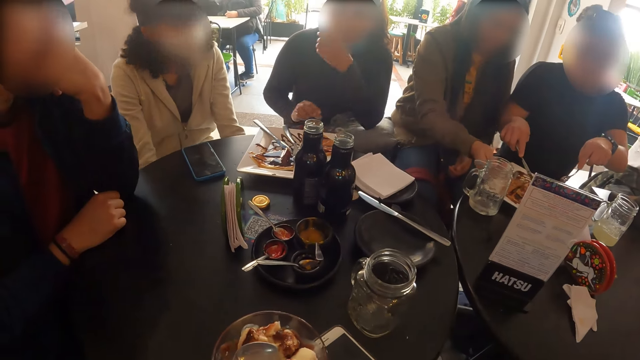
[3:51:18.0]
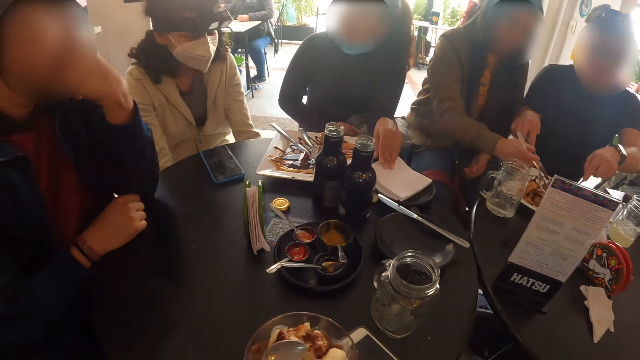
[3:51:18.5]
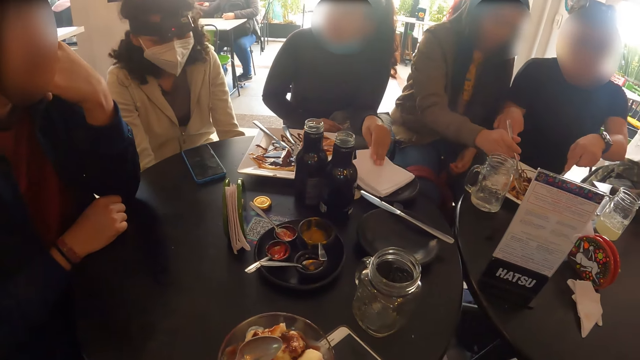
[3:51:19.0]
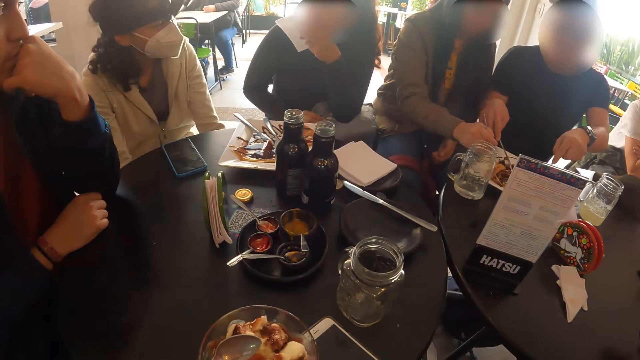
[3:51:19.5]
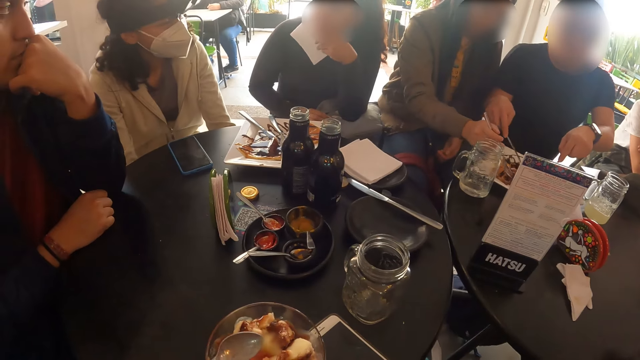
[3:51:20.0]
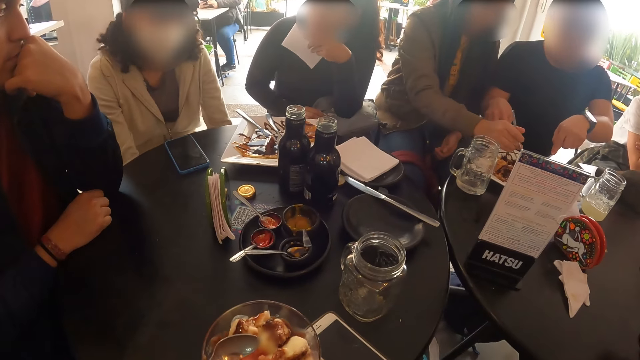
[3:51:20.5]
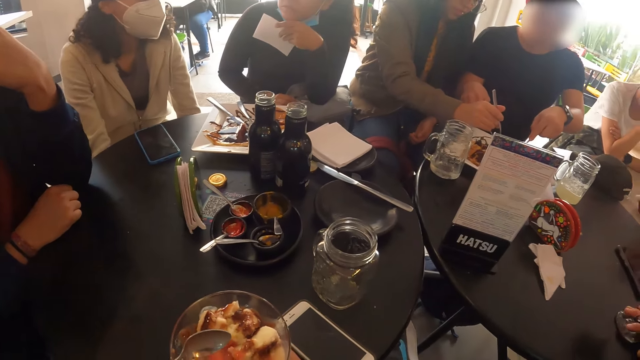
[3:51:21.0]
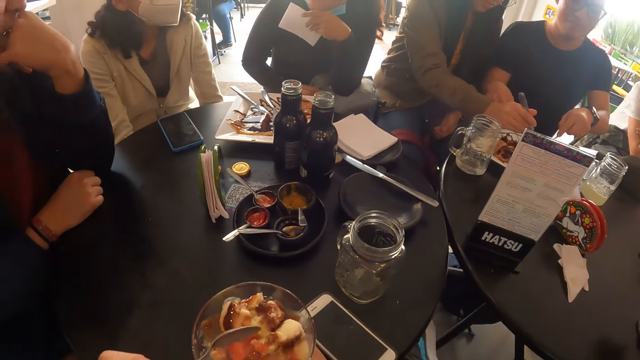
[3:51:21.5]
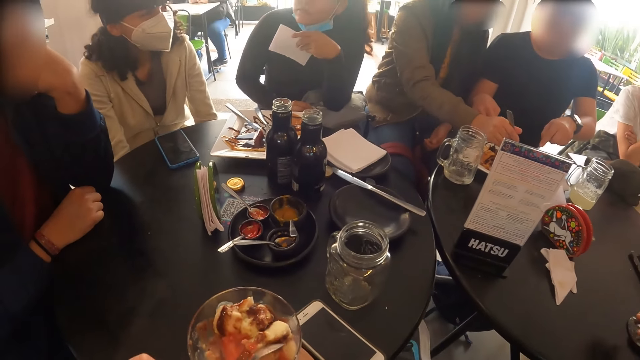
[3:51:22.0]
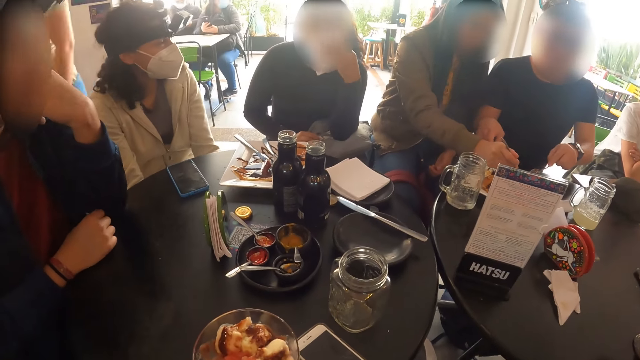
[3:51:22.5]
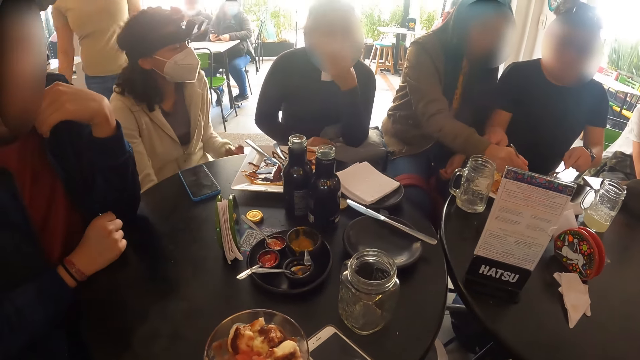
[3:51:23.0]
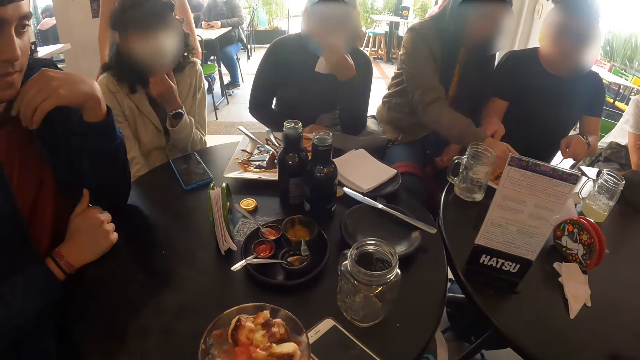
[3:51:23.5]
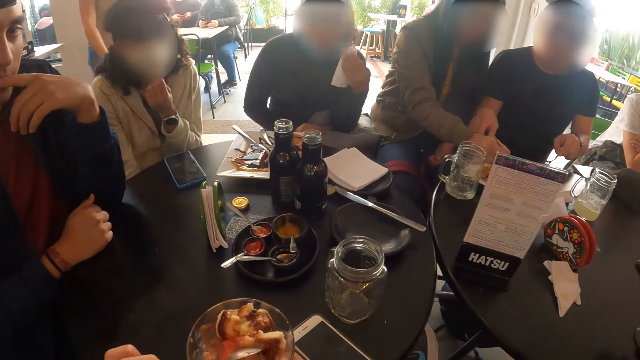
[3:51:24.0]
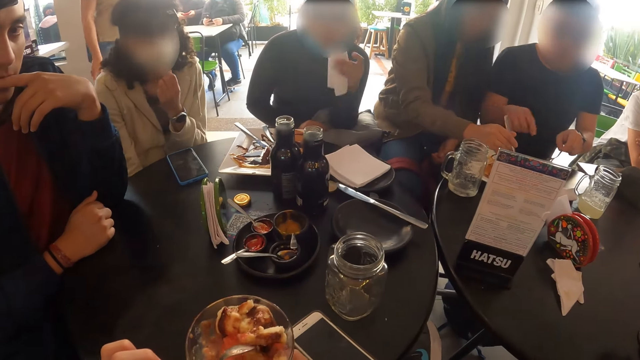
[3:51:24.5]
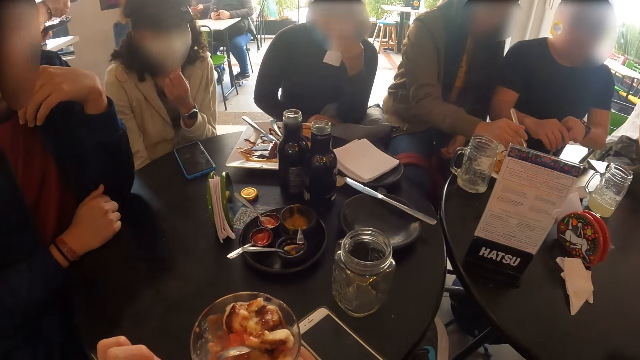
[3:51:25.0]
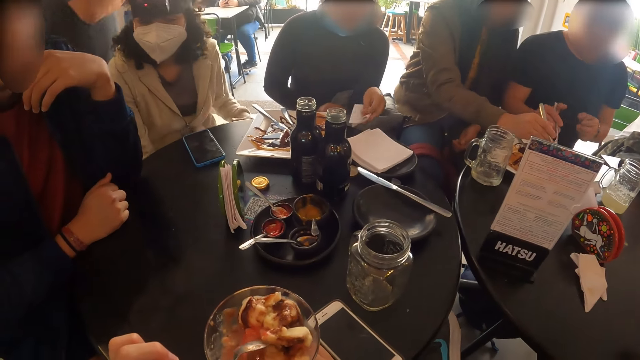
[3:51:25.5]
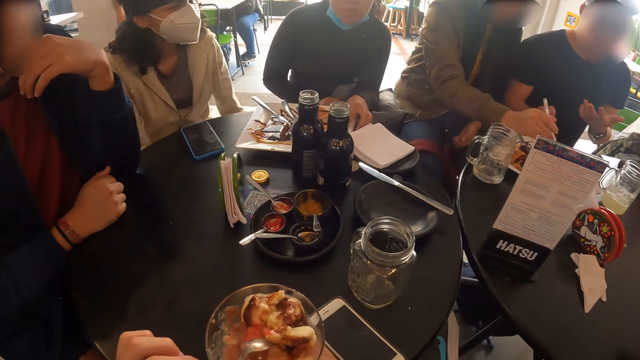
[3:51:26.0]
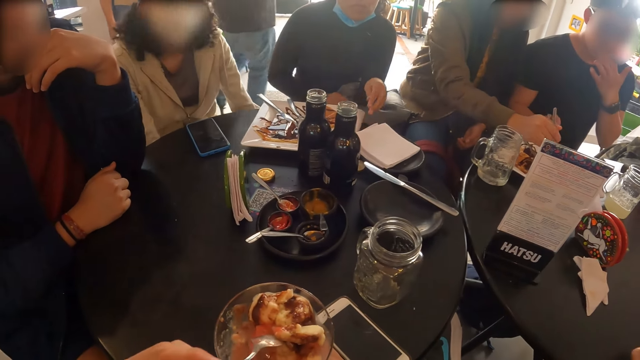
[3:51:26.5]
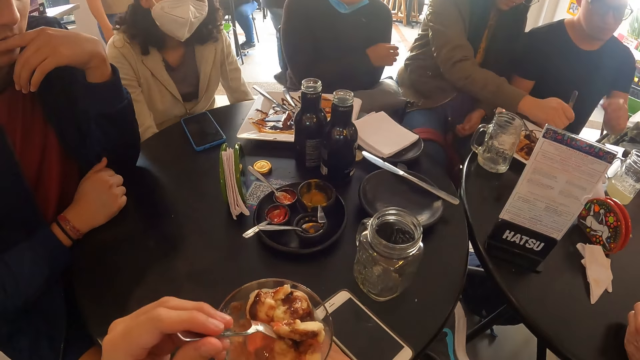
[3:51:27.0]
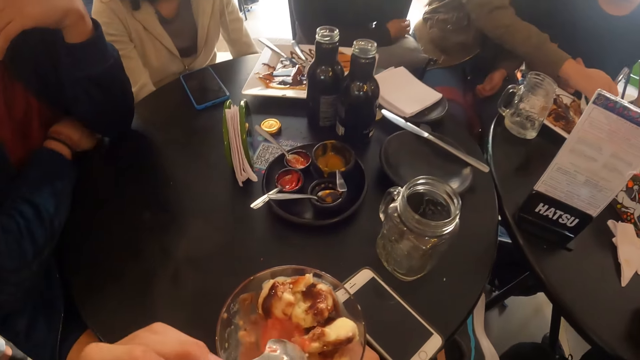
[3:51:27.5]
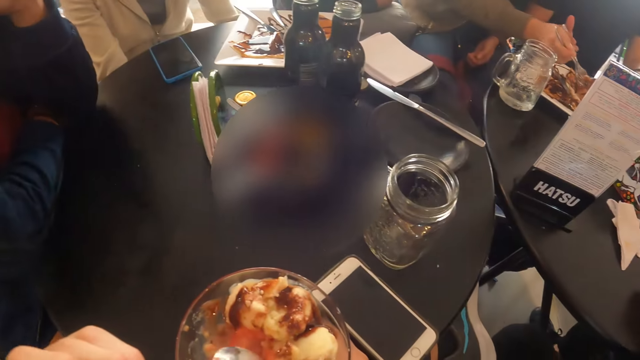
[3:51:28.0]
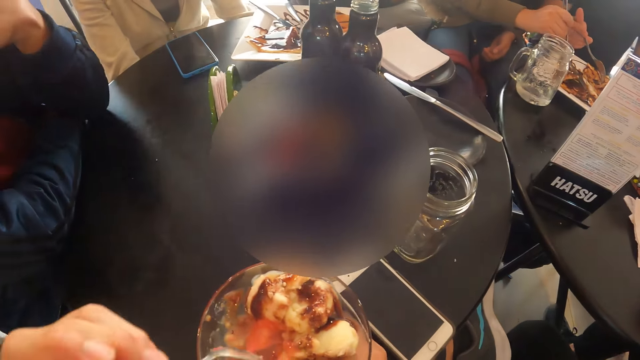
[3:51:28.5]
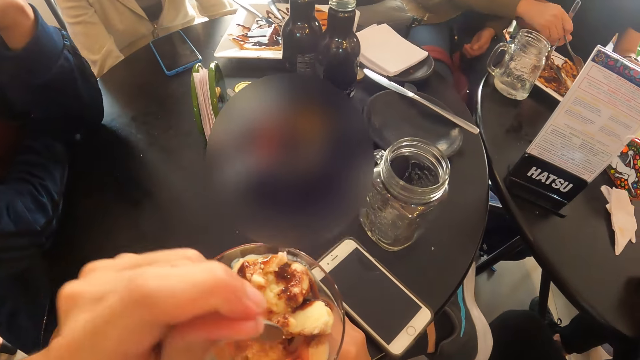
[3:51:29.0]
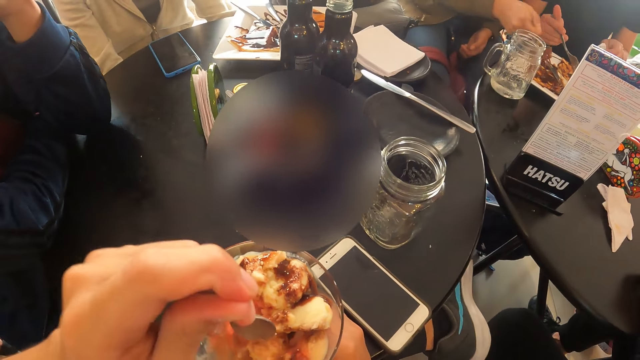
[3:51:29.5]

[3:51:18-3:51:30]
The camera wearer smashes the food with the spoon. The girl raises her left hand to her jaw. The guy looks at the camera wearer.

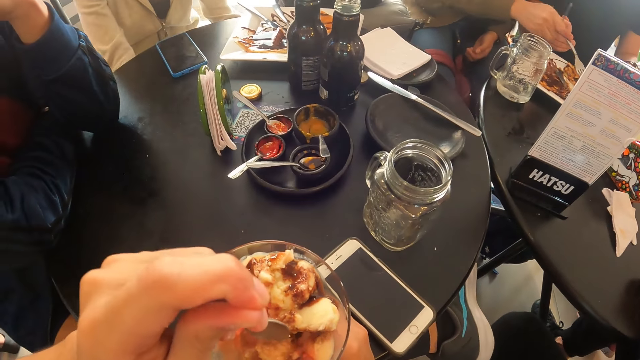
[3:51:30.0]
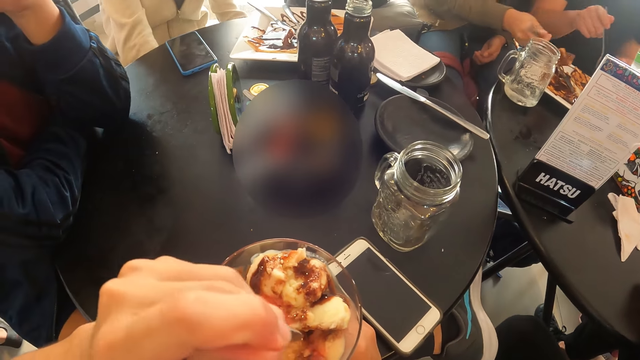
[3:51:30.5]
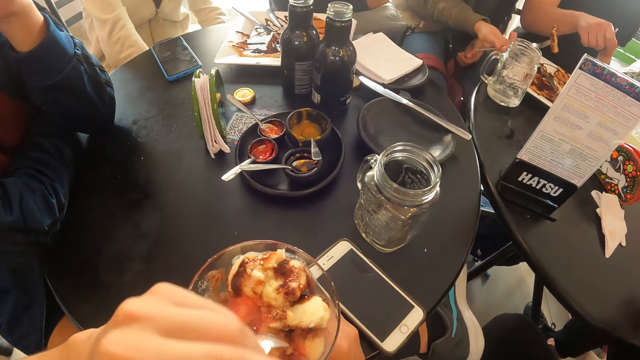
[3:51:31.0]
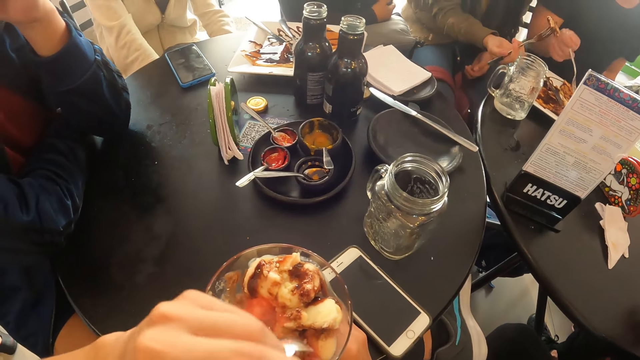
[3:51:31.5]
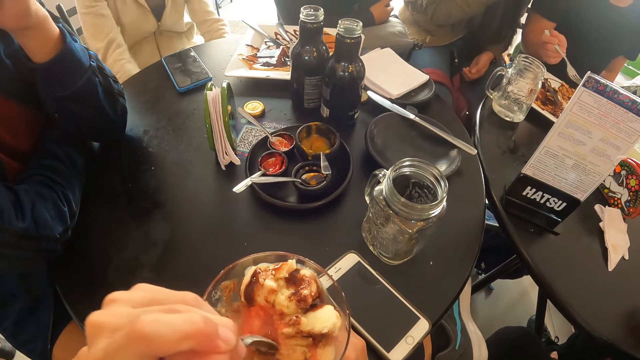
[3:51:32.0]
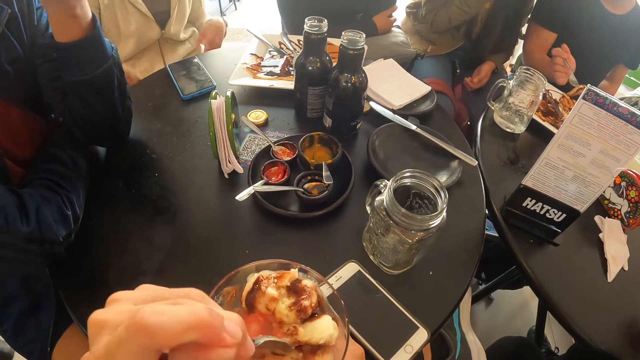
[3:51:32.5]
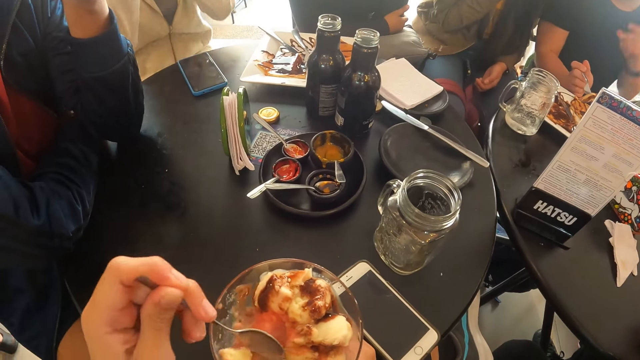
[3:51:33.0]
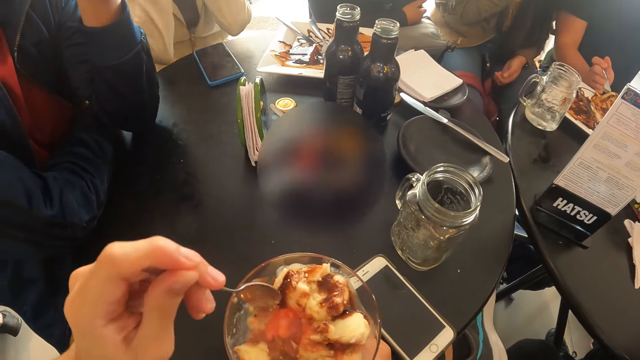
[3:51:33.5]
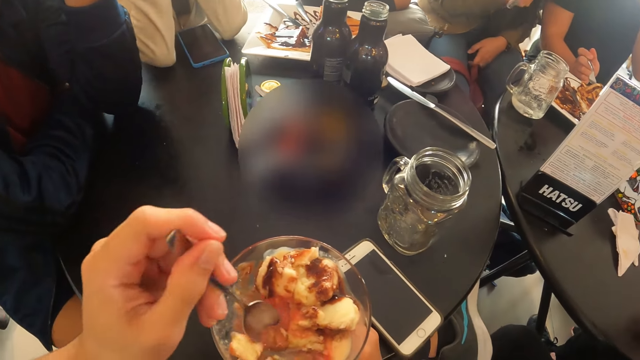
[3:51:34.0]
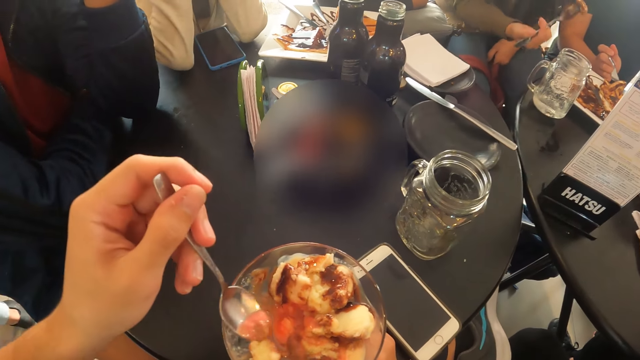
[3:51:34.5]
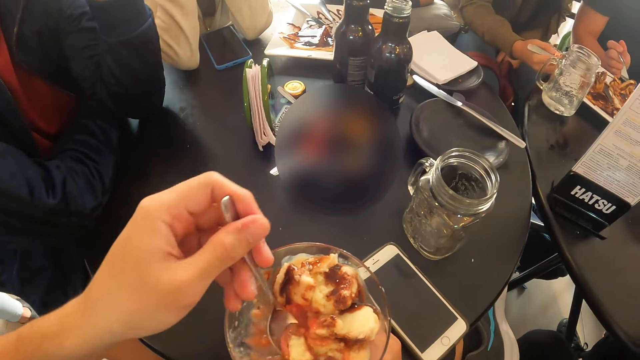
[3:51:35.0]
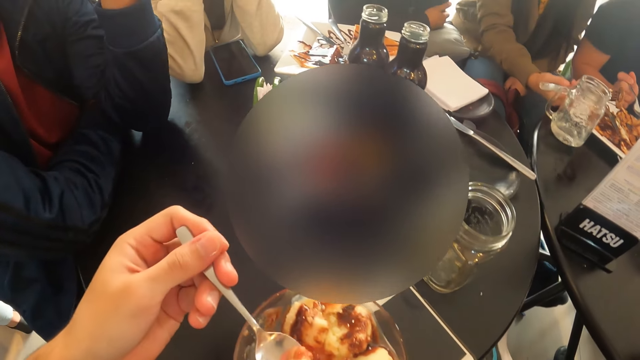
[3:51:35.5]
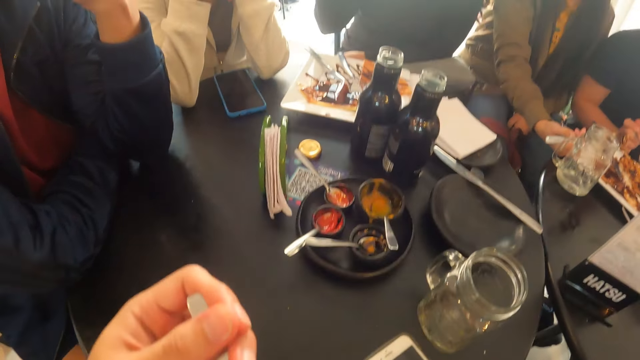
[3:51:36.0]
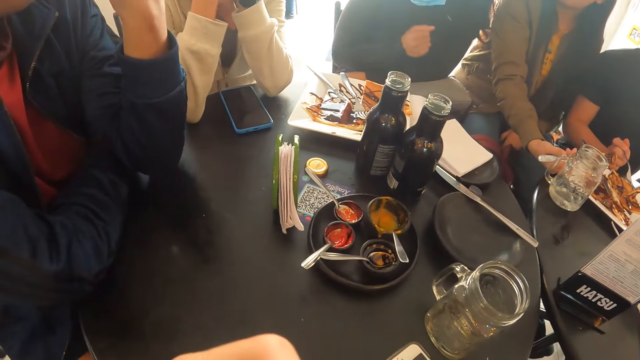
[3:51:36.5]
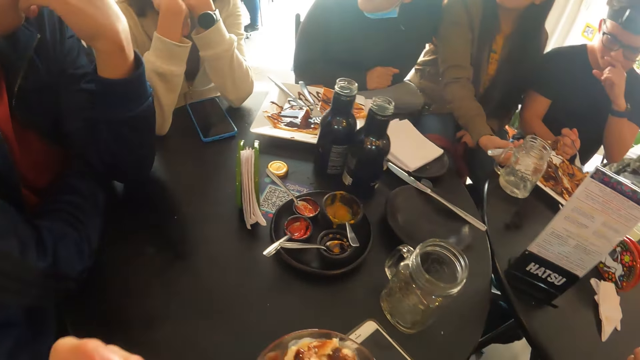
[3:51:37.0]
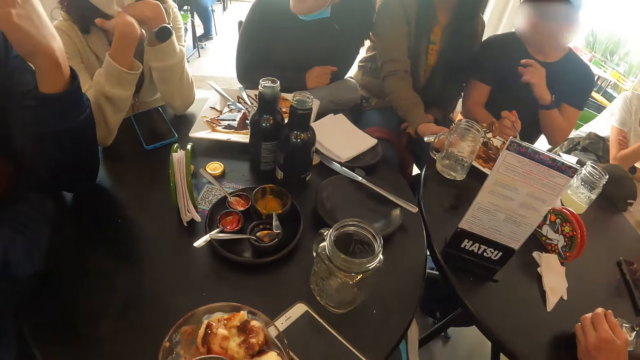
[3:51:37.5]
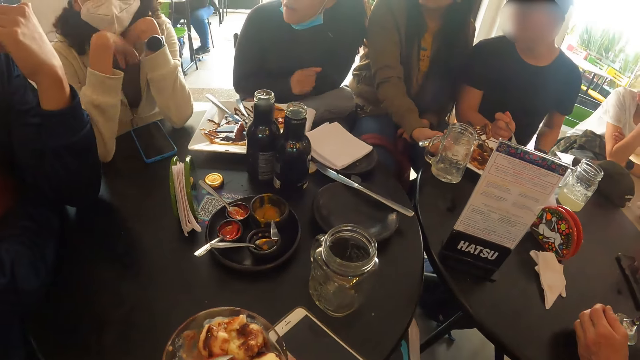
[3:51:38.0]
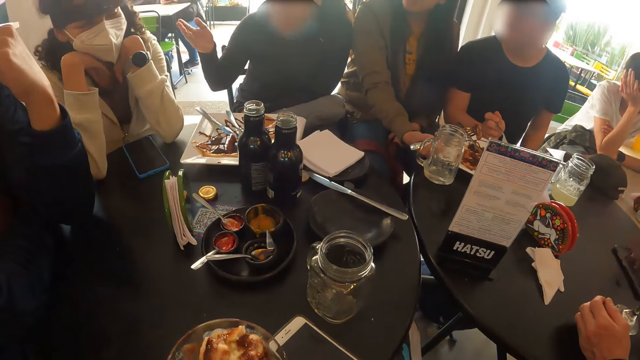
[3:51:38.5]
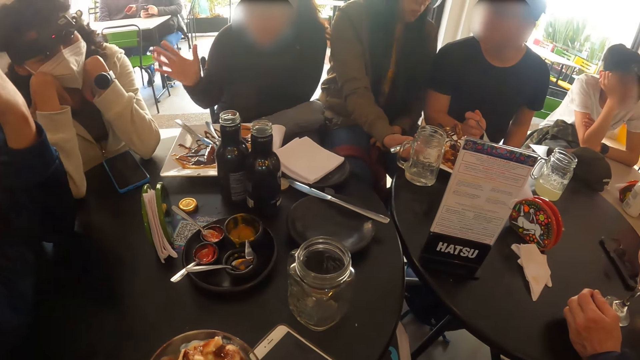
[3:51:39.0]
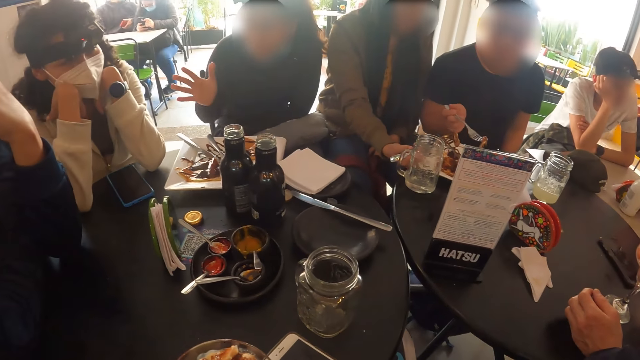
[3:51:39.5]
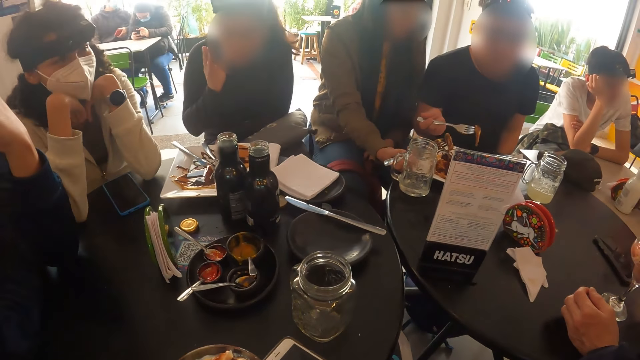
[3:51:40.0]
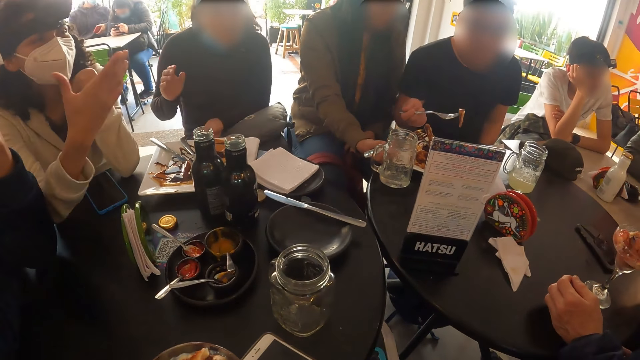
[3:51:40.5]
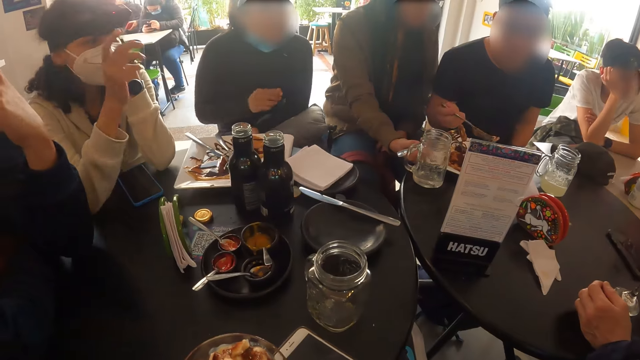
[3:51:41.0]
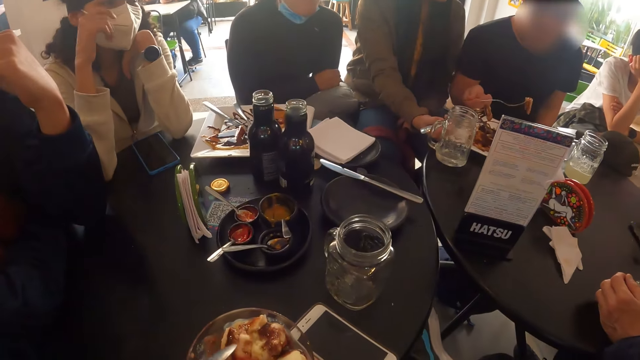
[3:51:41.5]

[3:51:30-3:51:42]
The girl places her elbows on the table. The camera wearer scoops something with a spoon. The guy interacts with another girl. The camera wearer puts something into the mouth. The first girl interacts with another guy.
